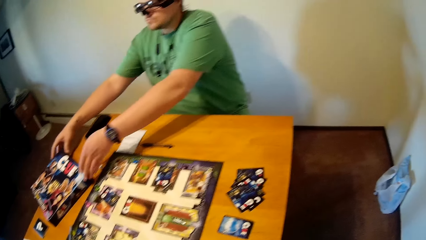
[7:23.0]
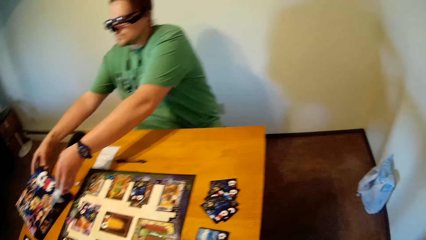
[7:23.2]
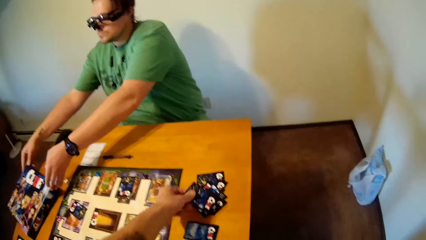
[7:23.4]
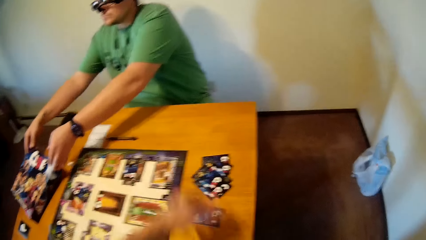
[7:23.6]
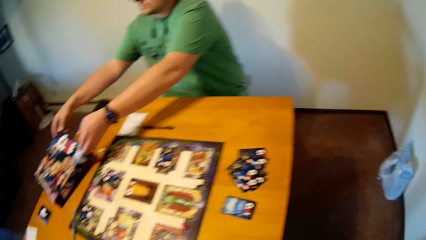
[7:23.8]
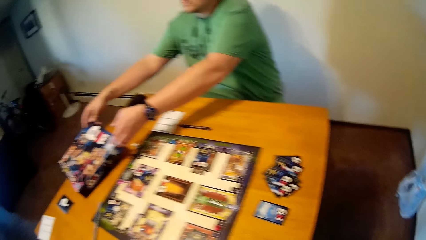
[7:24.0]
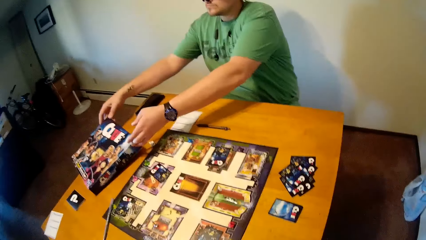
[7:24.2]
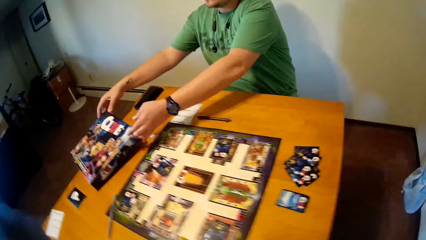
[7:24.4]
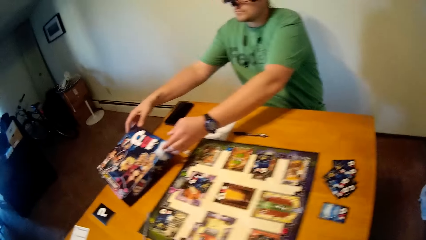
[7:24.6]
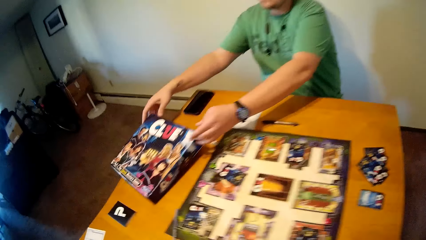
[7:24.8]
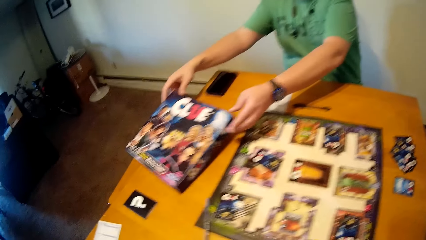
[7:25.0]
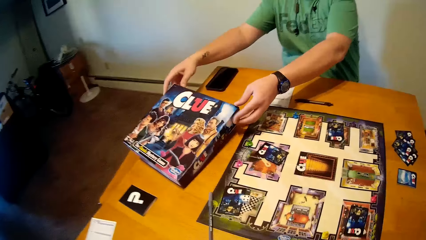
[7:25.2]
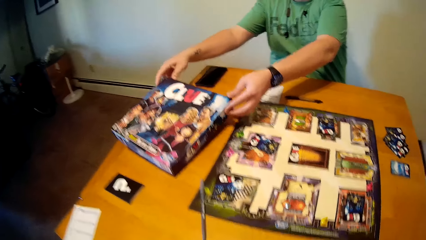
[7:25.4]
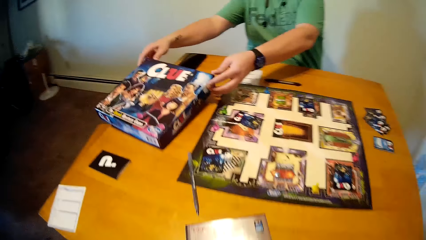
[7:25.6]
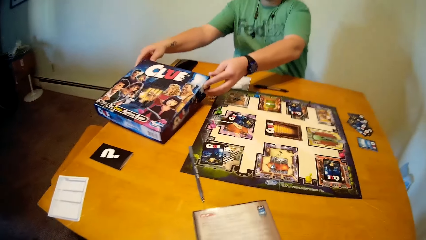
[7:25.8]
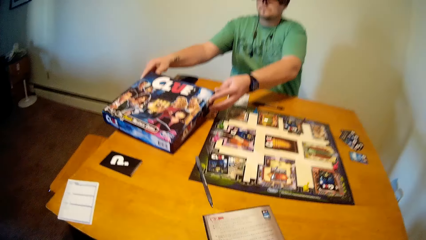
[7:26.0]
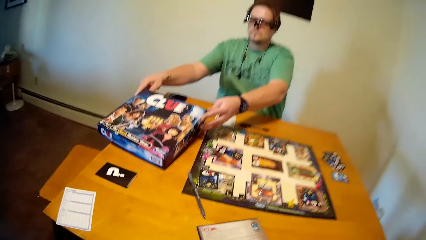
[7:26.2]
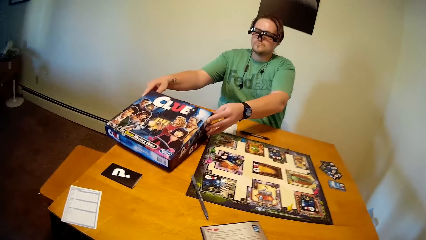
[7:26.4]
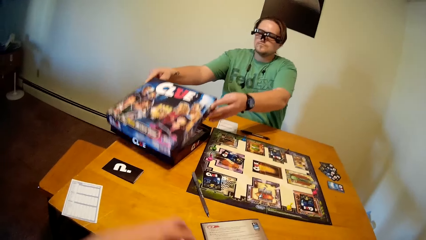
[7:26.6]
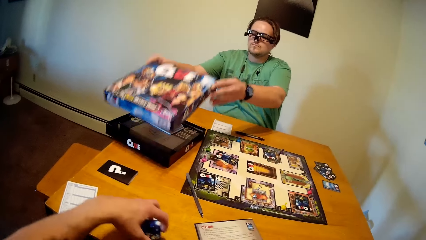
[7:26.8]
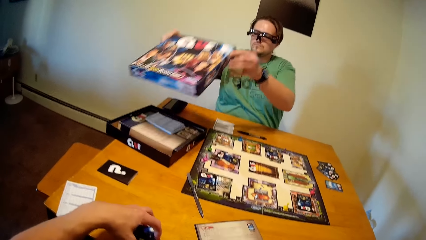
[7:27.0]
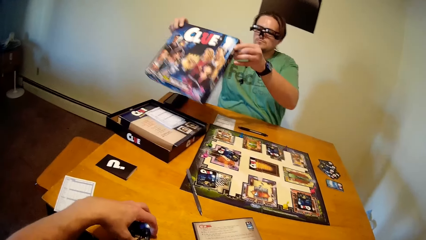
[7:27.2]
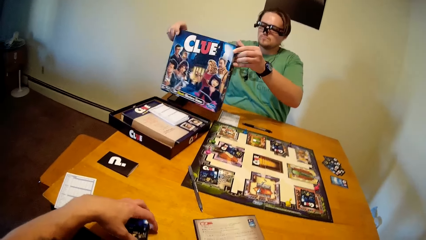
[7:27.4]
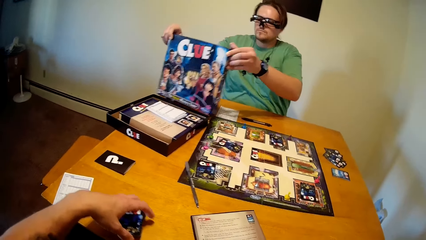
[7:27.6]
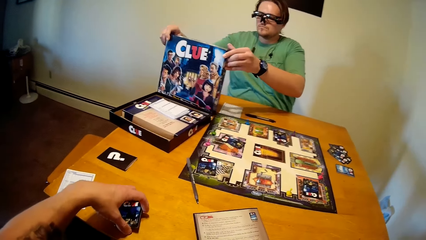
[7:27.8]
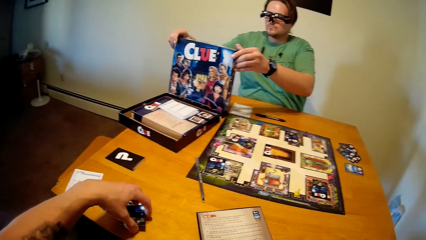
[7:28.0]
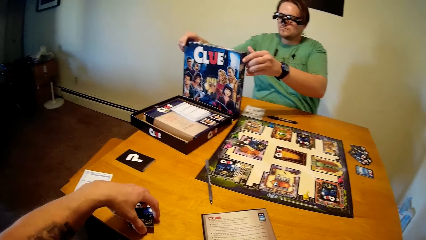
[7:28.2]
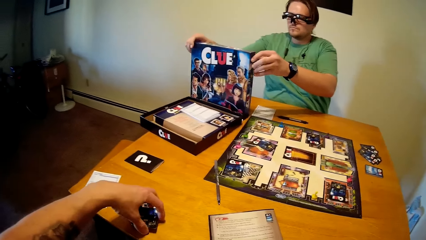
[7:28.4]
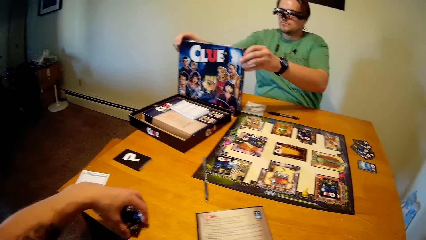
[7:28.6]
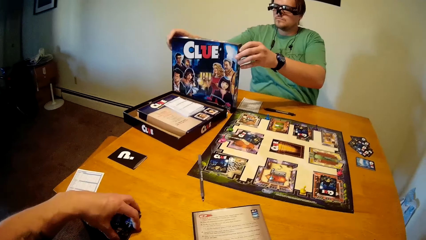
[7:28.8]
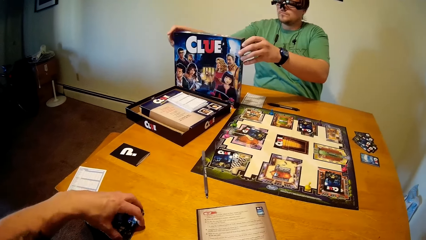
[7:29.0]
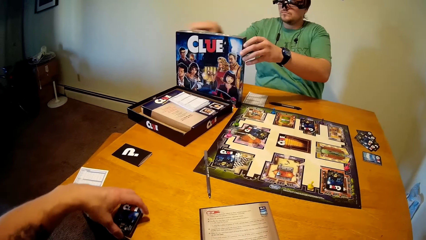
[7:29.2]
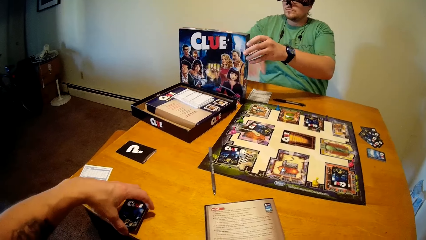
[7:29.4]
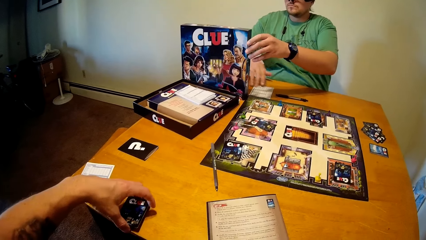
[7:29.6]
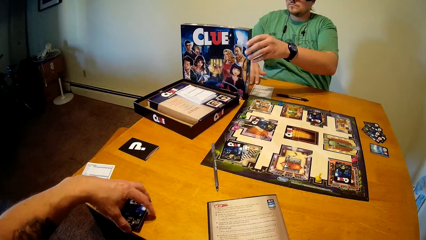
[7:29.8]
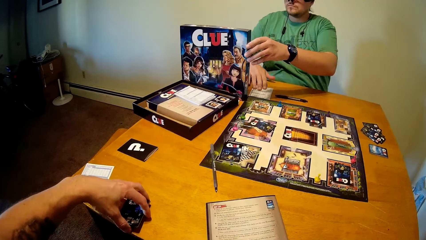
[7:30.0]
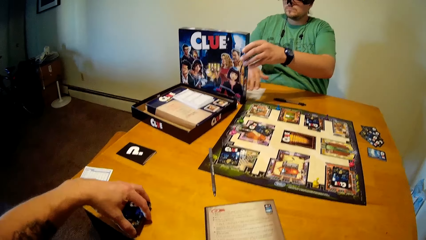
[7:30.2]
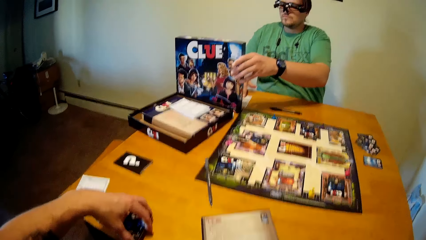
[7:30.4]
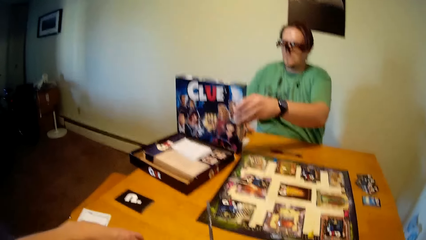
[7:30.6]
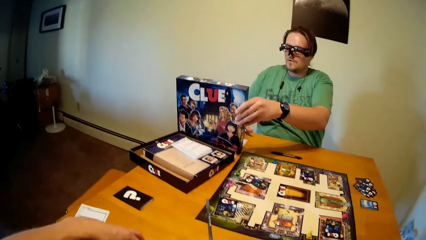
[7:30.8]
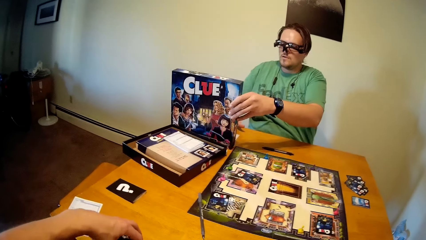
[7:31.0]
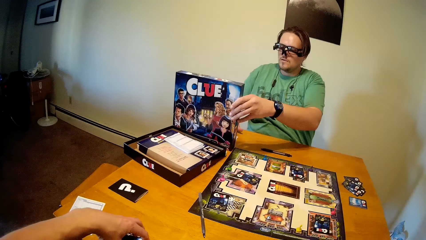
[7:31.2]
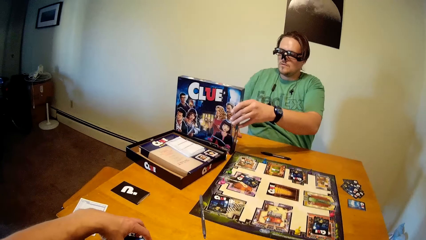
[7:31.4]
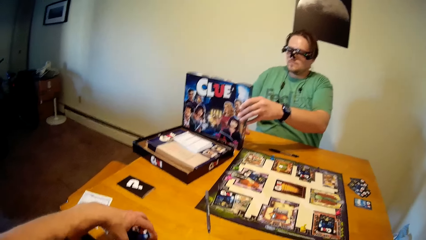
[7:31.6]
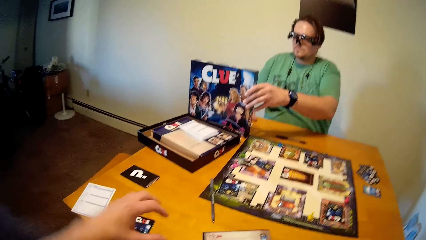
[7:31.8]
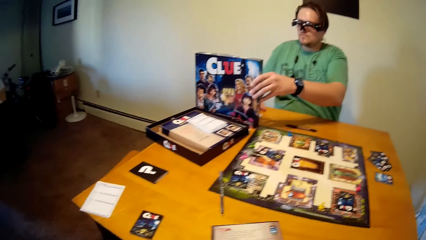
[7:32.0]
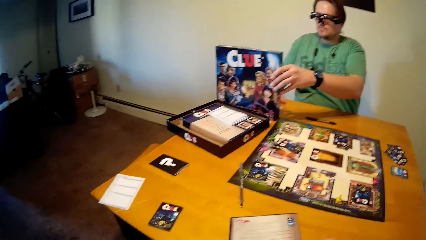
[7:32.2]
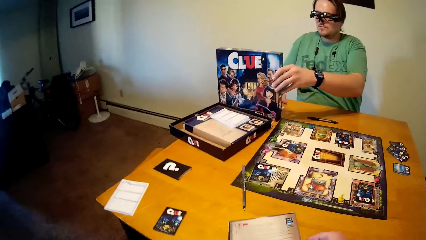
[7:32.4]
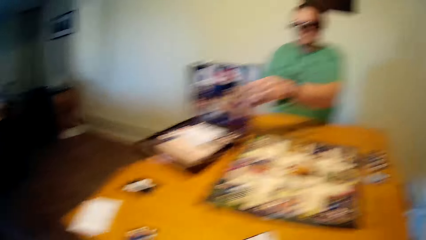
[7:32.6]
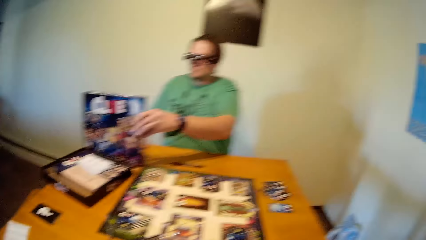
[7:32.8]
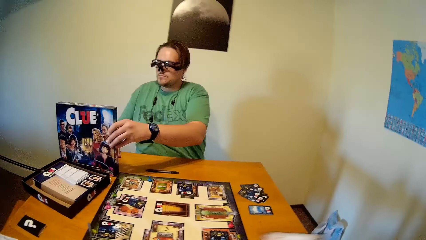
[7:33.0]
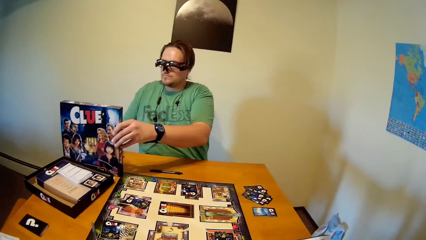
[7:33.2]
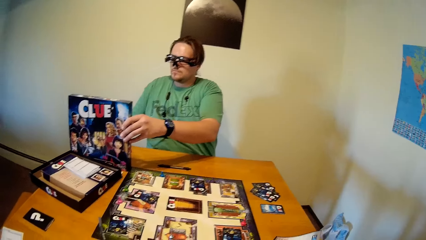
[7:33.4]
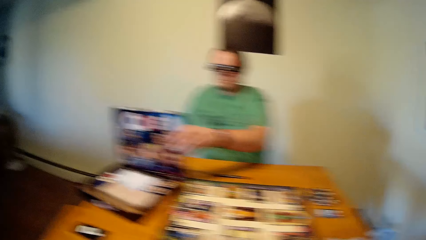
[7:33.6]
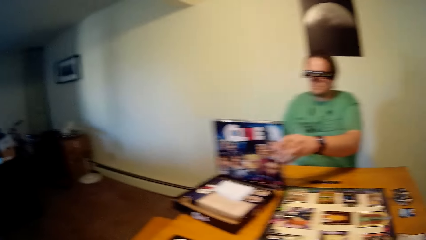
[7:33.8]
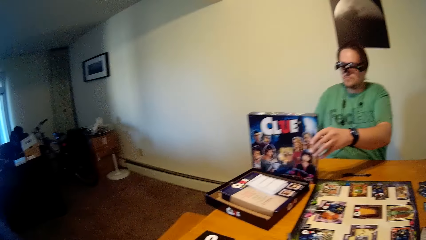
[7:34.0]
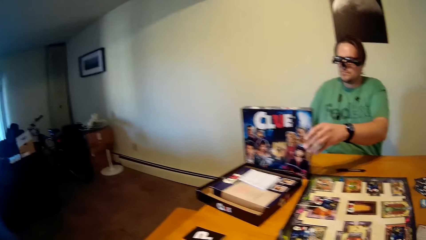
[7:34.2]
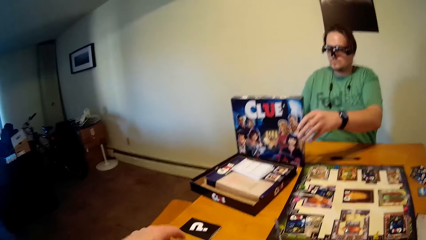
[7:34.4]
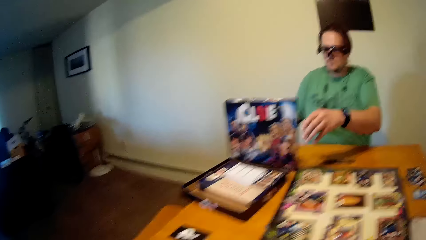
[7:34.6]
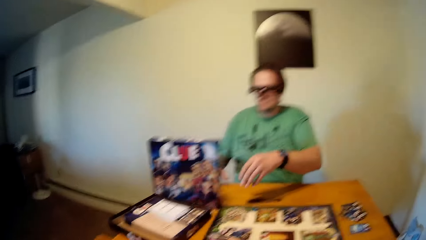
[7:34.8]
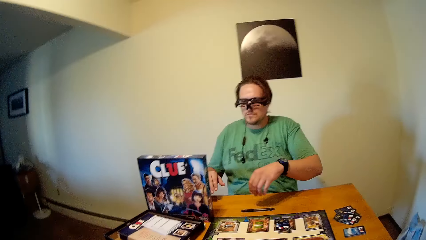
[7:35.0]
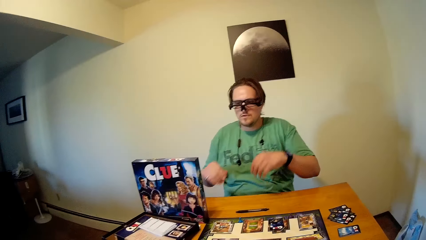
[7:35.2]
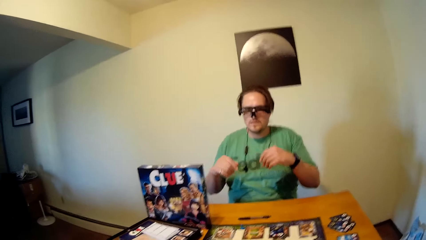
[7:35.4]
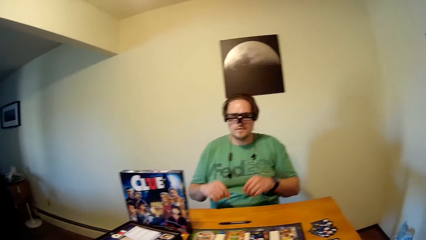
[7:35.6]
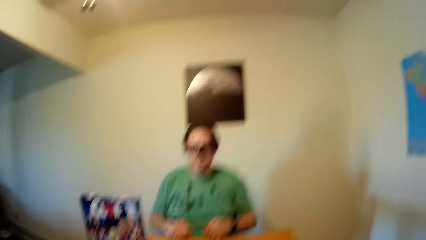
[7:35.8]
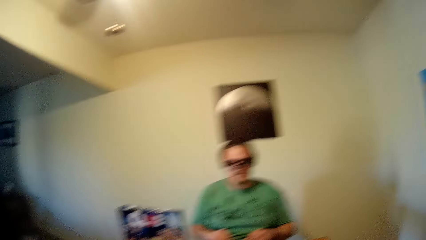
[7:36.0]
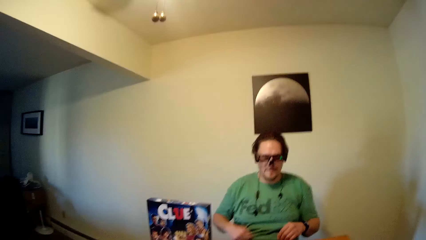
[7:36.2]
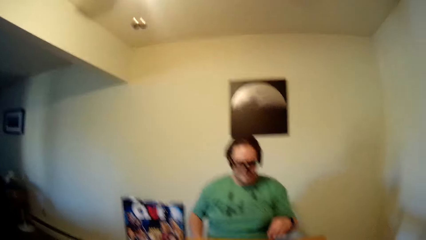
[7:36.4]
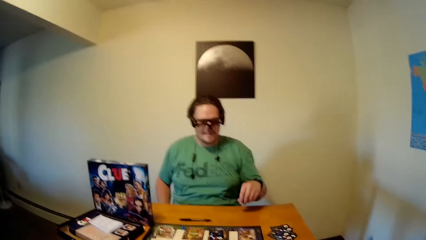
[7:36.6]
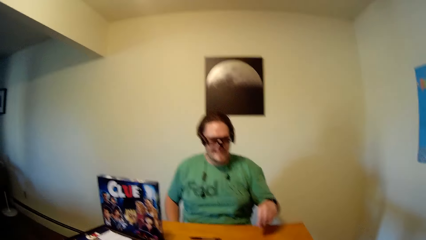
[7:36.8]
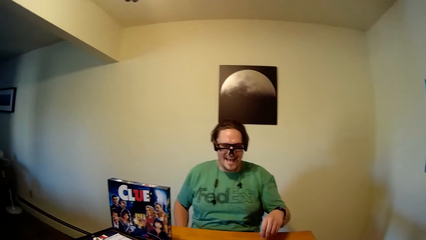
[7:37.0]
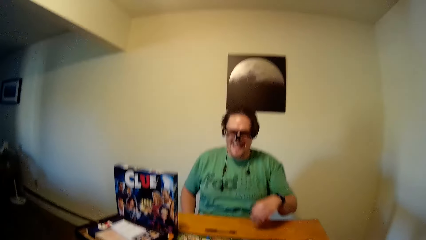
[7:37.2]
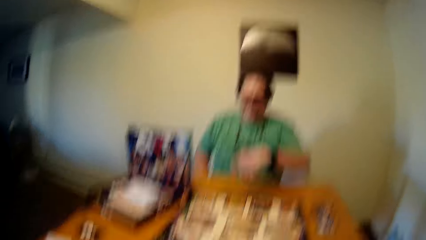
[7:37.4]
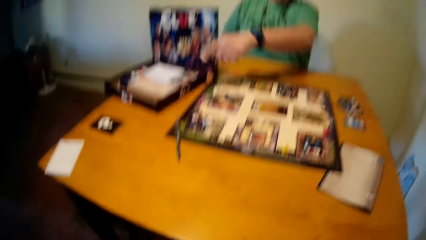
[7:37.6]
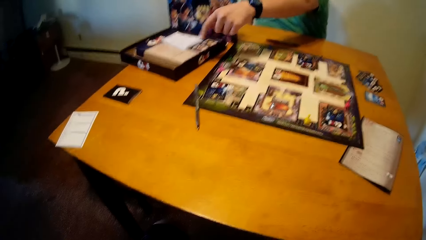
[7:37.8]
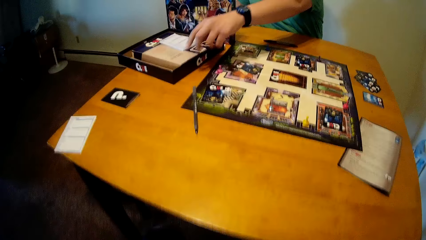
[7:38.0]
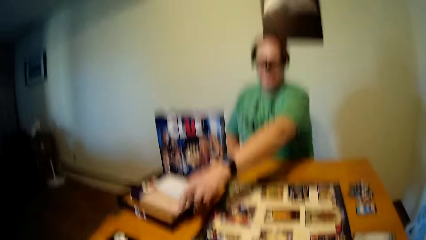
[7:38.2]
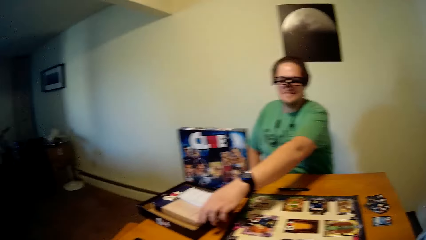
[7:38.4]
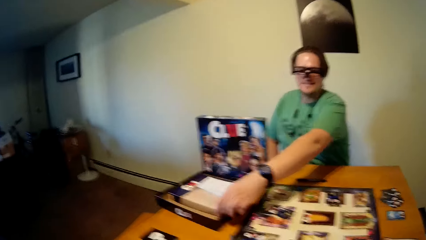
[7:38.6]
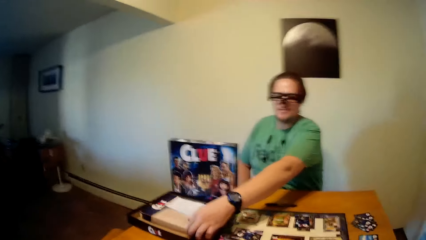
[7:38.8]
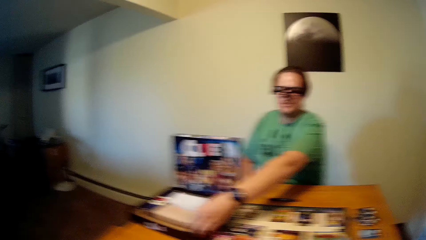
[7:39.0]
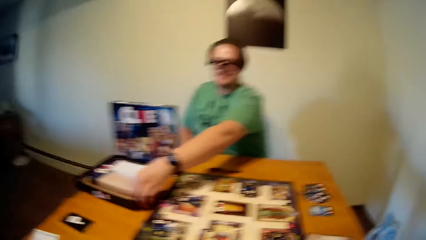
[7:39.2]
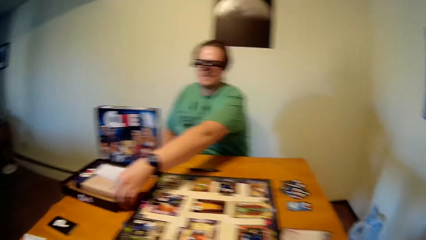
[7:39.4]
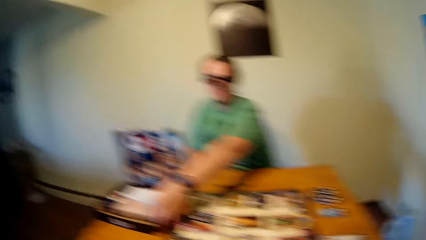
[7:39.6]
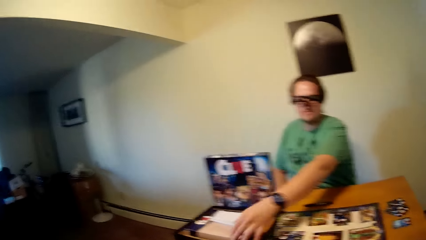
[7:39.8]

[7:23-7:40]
The man opens a game pack on the table with both hands. He picks up the cardboard. The camera wearer places the game cards in his left hand on the table. The man puts the game pack cover on the table with both hands. He moves the sheet on the table with his right hand. The camera wearer puts the cards on the table. He moves the game instructions menu on the table with his left hand.
